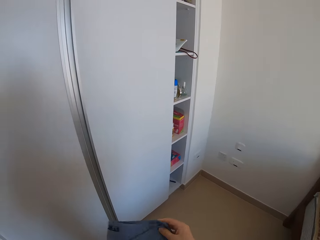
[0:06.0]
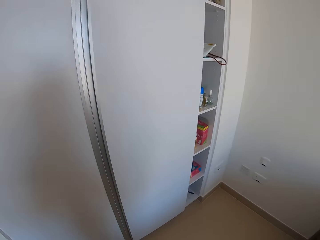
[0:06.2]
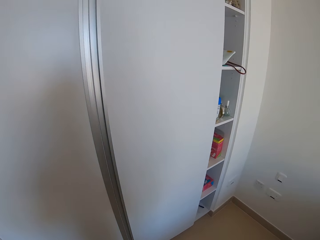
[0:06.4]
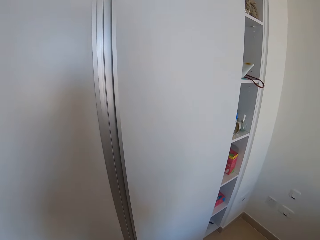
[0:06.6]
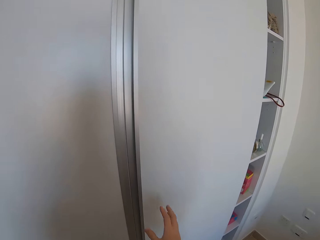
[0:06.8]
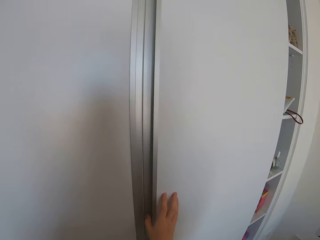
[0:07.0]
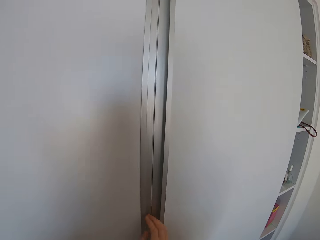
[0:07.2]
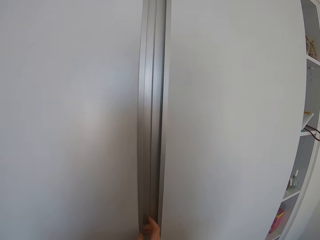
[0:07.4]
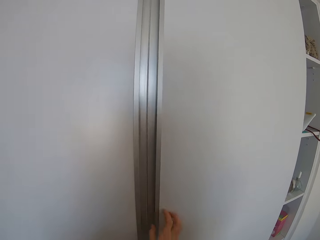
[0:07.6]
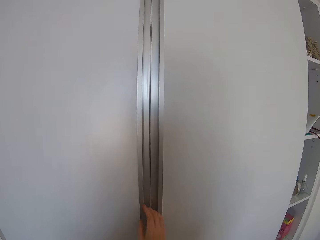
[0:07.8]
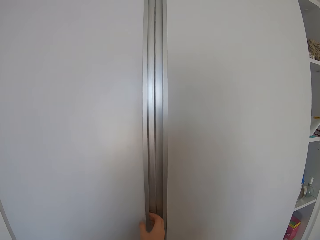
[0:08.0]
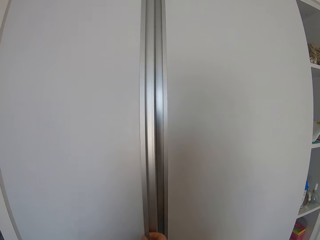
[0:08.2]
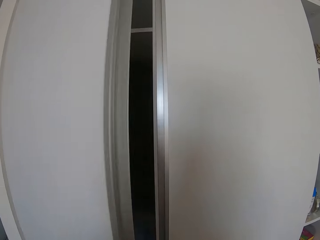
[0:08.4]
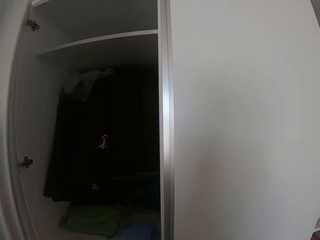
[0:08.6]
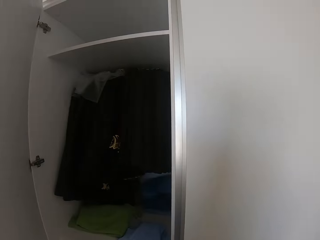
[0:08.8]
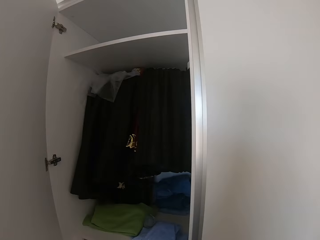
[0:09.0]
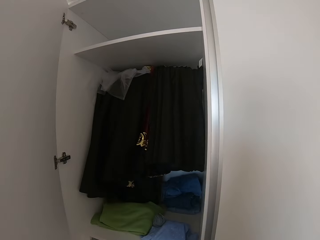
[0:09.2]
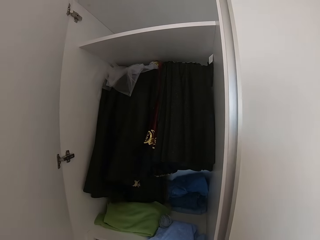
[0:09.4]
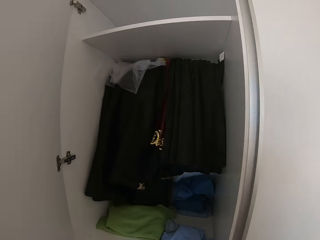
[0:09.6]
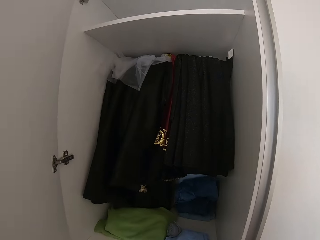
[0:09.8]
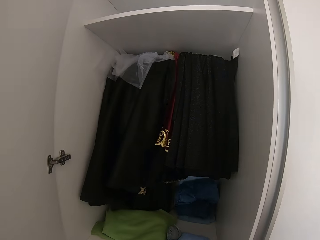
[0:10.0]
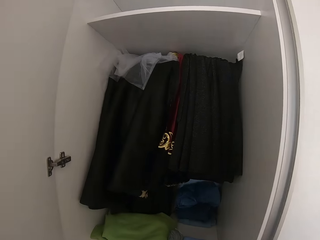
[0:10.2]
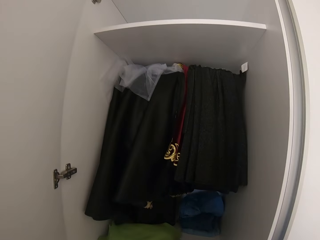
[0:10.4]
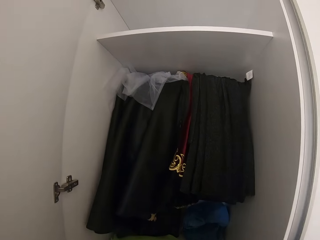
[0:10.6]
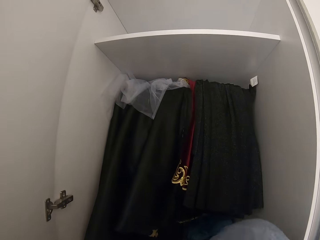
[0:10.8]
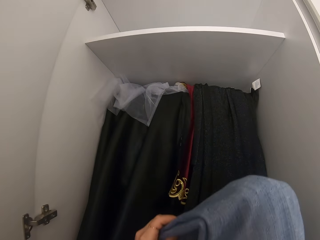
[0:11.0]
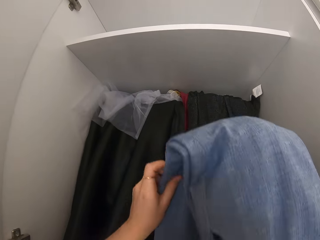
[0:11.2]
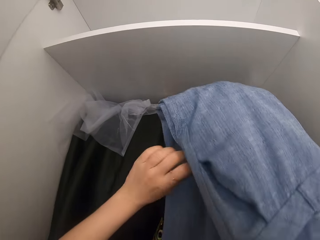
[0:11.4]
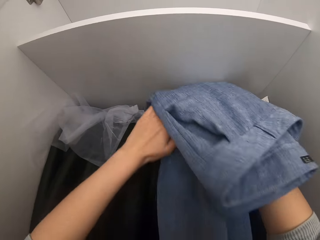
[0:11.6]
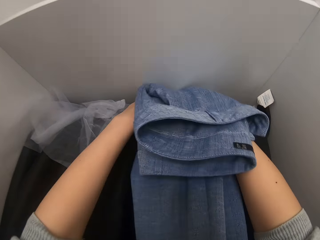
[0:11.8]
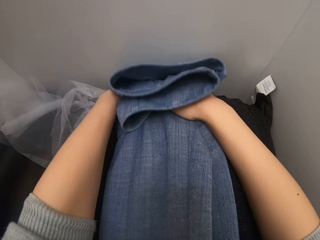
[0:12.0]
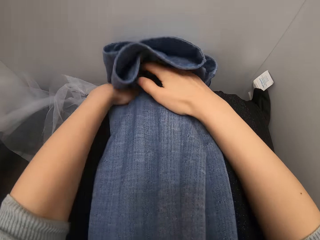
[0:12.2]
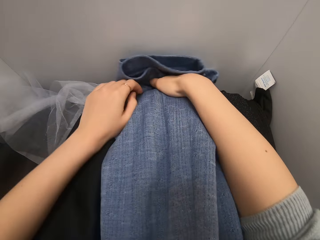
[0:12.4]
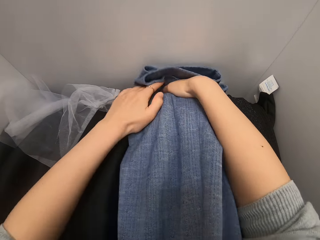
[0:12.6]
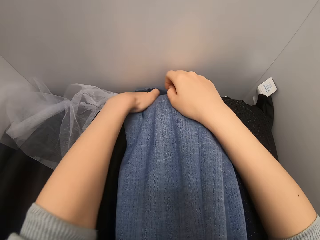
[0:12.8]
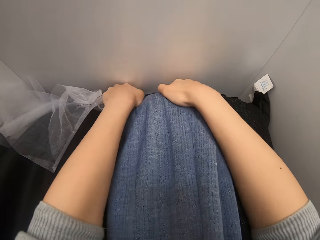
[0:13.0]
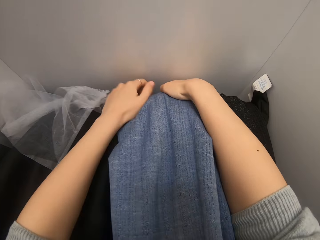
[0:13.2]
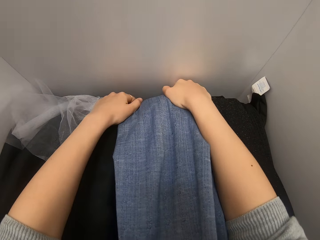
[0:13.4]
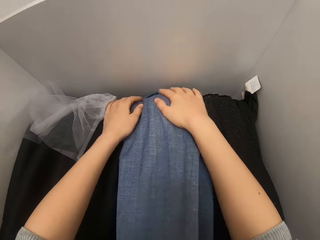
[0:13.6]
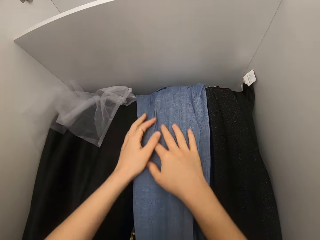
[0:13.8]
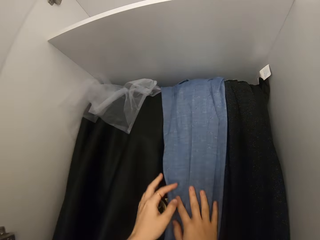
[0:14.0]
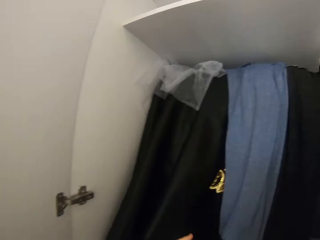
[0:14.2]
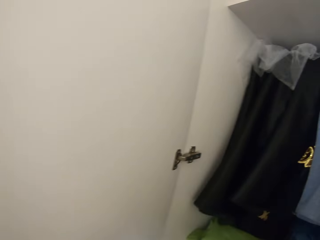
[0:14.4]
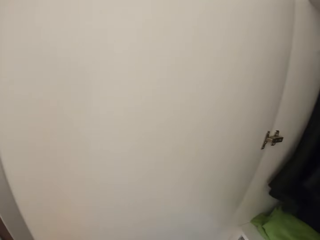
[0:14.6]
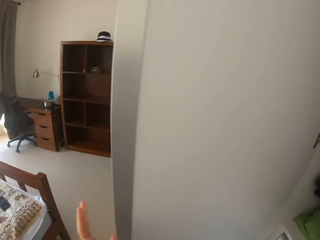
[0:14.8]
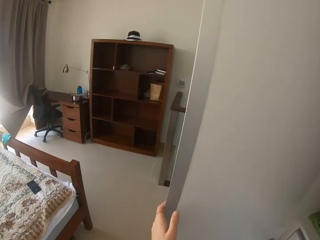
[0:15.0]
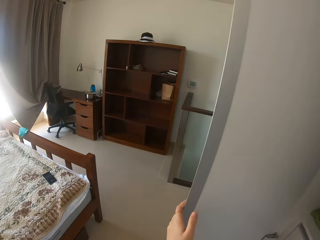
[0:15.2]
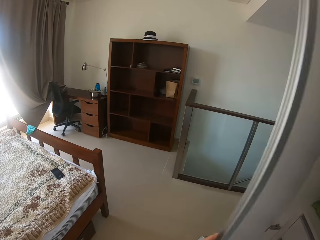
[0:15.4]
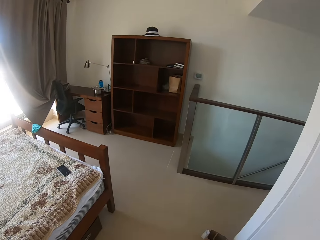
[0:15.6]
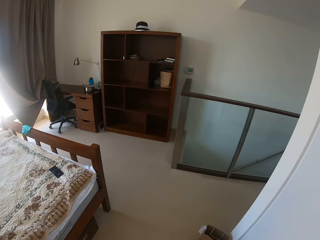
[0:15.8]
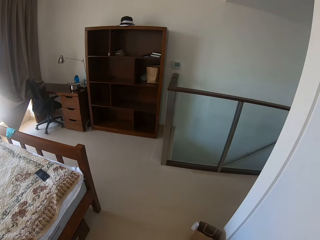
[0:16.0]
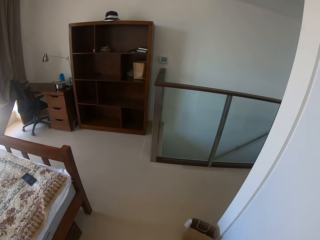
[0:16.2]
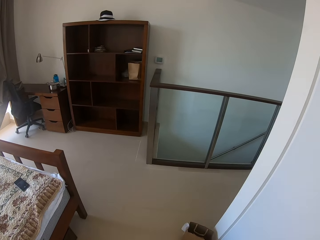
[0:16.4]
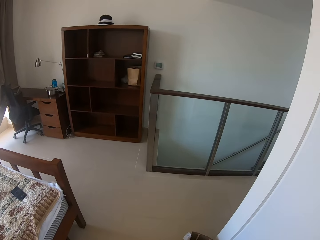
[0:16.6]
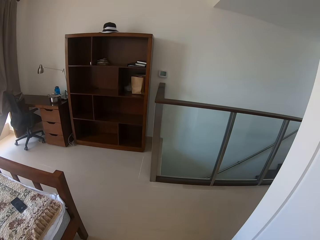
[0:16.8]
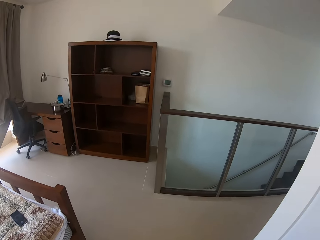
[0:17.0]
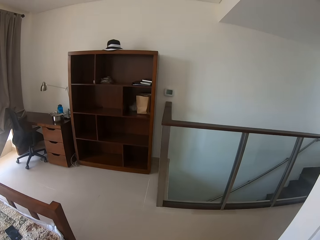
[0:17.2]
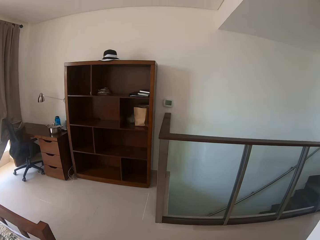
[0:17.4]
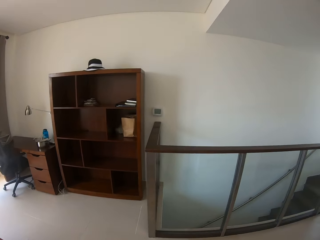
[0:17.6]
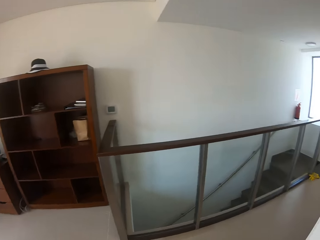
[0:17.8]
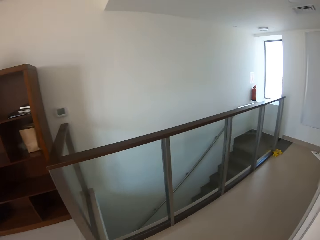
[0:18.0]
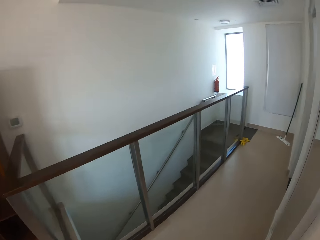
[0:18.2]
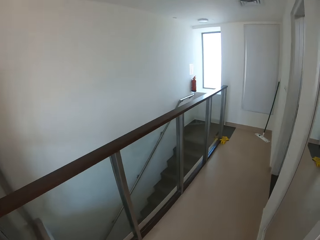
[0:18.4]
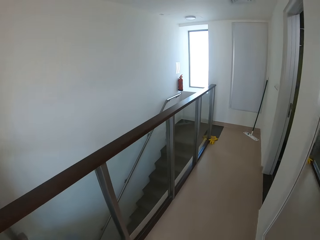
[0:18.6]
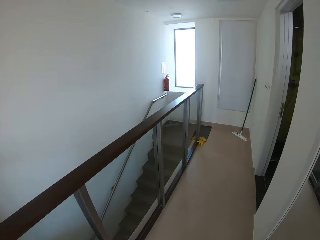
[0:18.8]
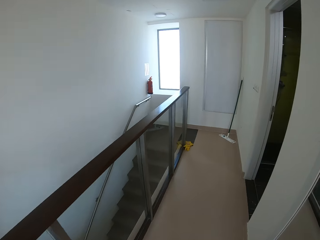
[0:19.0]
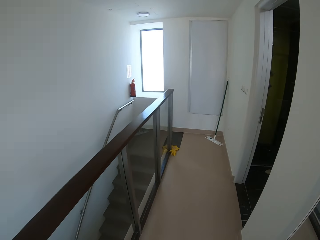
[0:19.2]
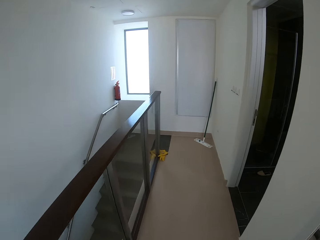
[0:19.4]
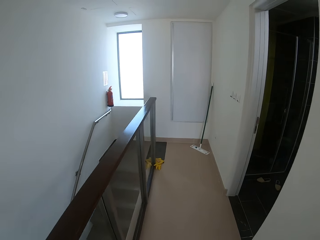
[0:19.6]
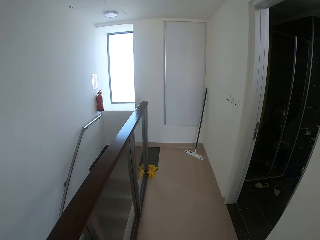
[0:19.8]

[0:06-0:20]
The camera wearer touches the closet. They touch the closet again. They open the closet. They hang the trouser on the closet. They close the closet. They walk around the house.

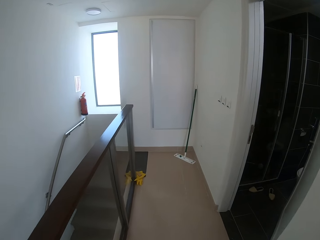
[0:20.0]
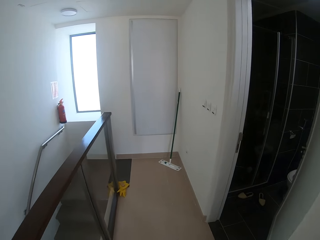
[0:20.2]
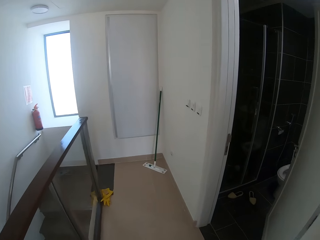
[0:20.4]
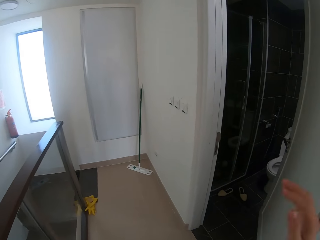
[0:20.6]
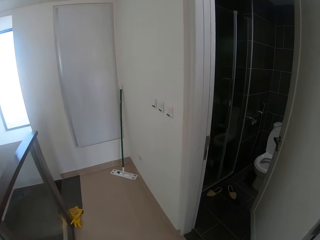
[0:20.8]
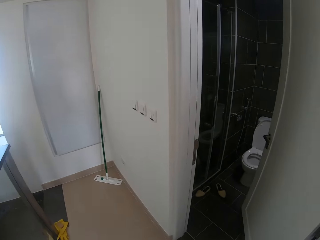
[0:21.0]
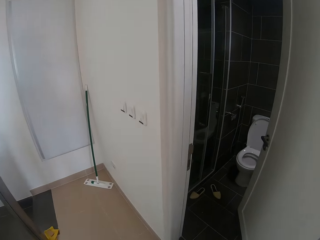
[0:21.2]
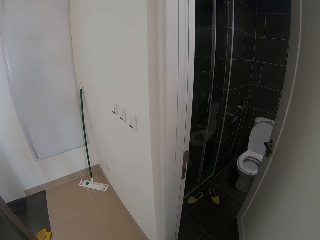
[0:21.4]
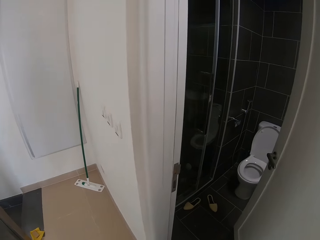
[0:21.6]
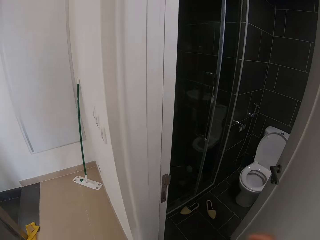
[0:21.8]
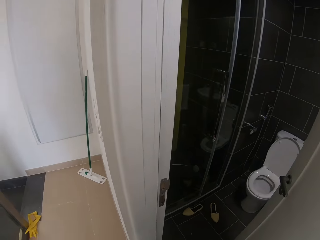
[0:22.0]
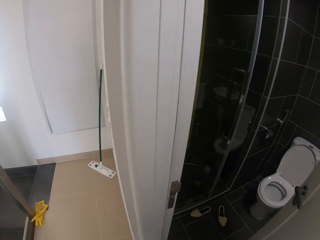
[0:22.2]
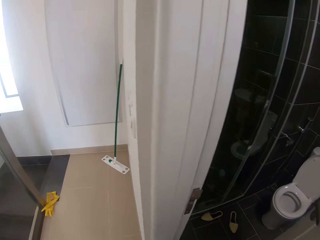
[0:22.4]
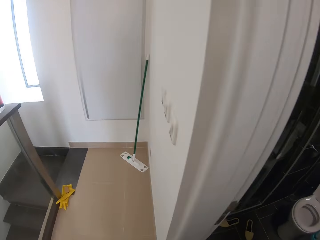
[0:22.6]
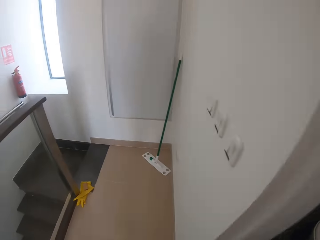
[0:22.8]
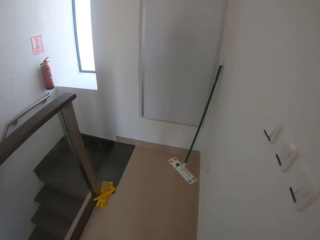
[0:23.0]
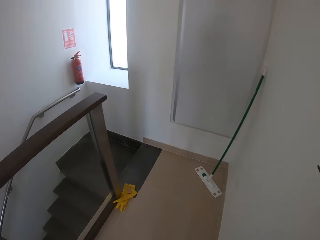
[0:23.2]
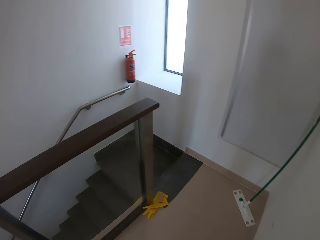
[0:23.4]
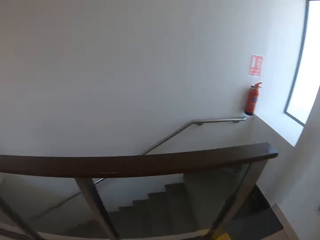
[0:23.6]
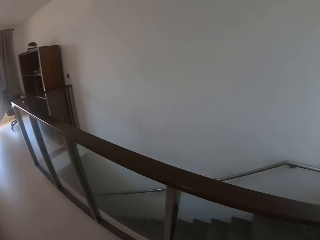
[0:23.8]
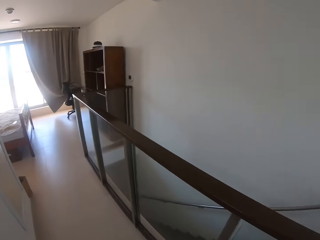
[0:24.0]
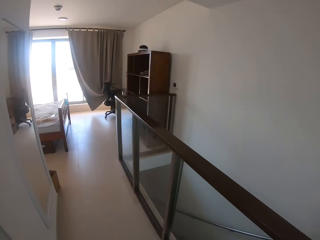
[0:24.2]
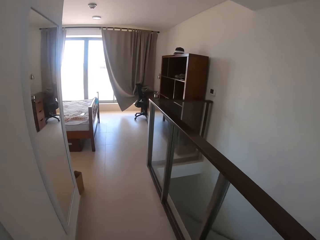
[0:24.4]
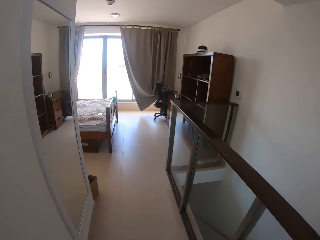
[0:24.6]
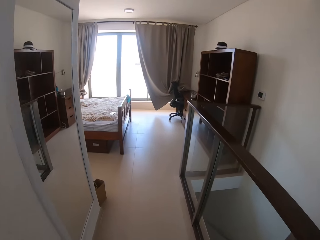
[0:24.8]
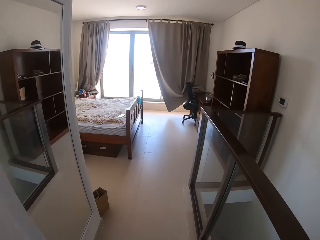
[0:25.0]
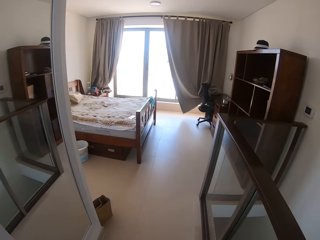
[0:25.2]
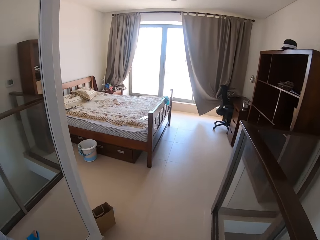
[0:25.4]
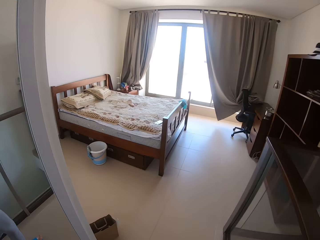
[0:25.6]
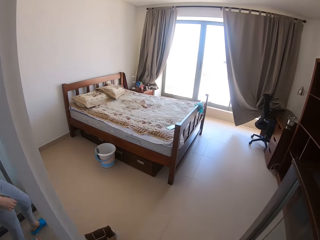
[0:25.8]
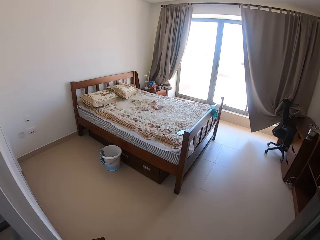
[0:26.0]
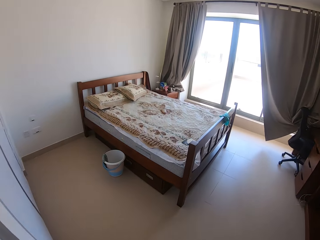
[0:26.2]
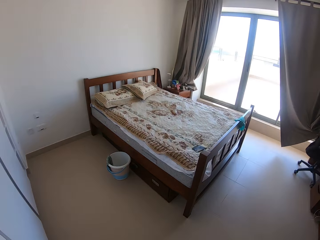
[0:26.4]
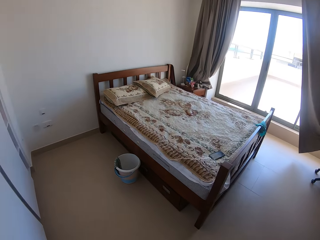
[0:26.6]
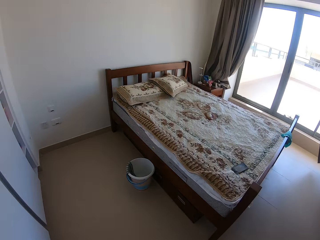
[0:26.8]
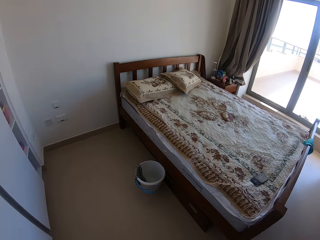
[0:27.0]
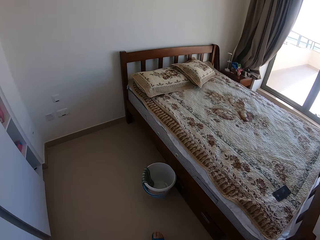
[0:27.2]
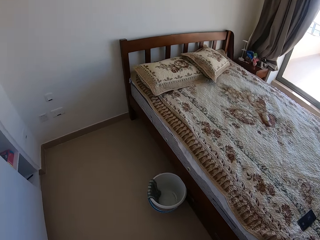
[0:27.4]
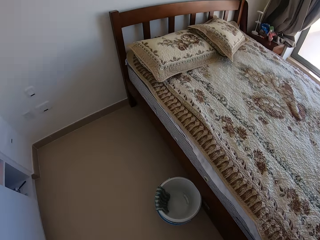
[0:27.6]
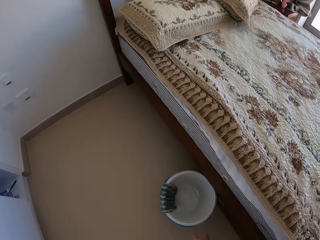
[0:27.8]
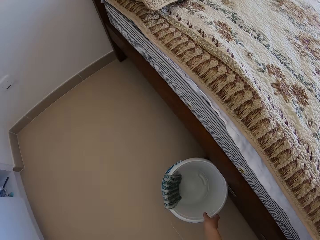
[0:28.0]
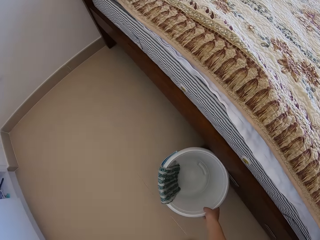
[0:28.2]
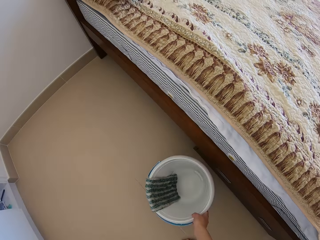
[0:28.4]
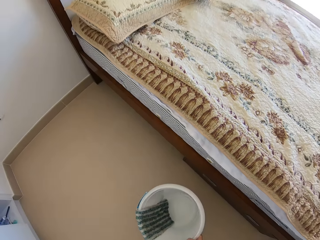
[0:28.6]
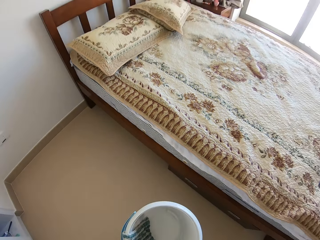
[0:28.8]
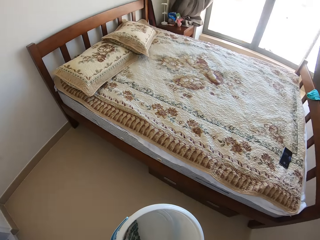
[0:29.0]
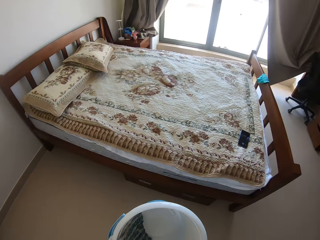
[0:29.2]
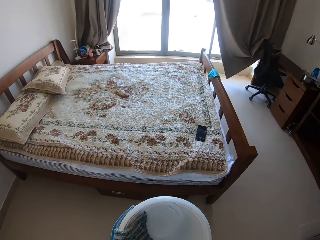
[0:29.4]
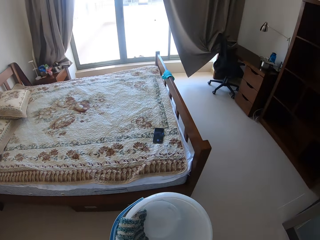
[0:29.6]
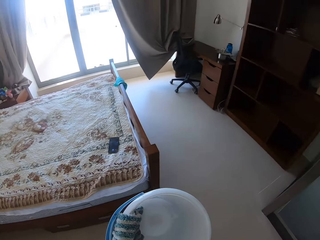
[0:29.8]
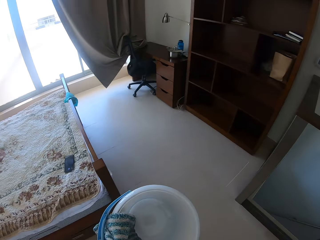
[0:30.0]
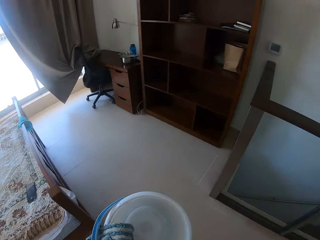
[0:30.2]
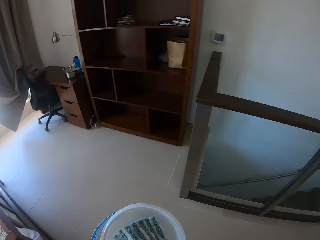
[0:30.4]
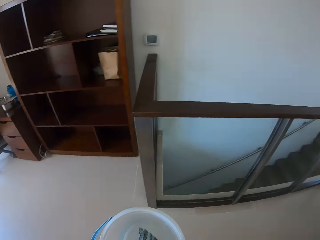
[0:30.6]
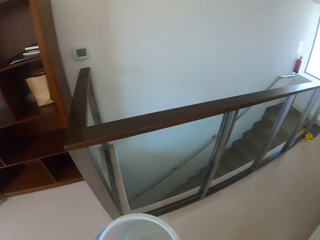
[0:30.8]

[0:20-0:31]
The camera wearer lifts a hand. They peep in the bathroom. They walk around the house. They pick a bucket beside the bed.
